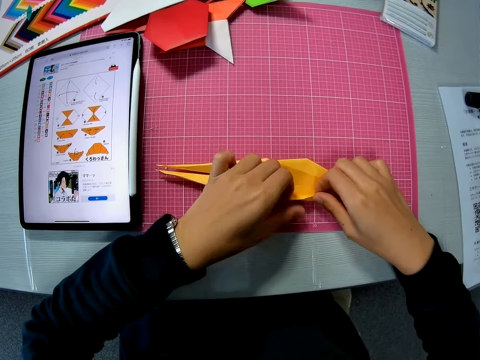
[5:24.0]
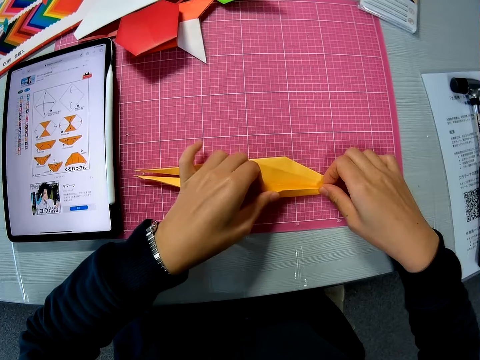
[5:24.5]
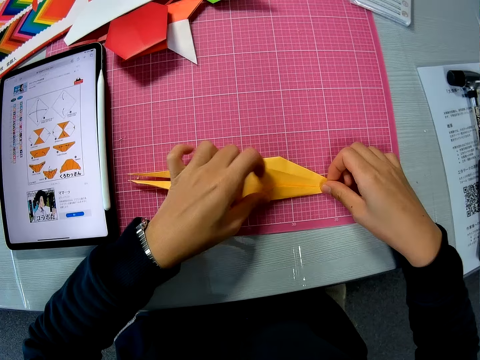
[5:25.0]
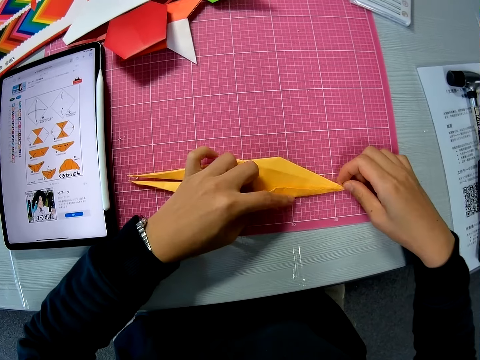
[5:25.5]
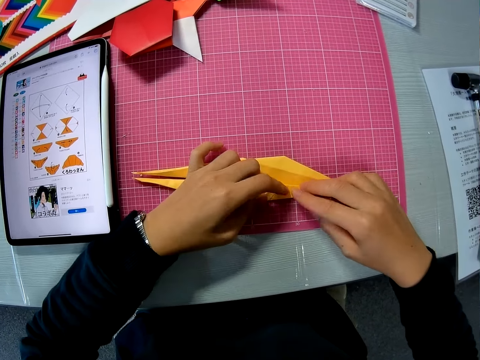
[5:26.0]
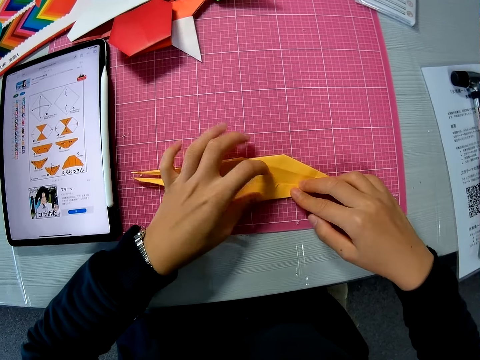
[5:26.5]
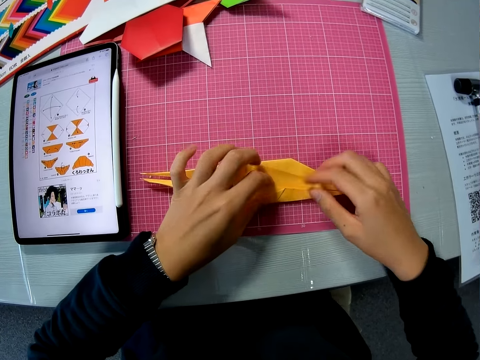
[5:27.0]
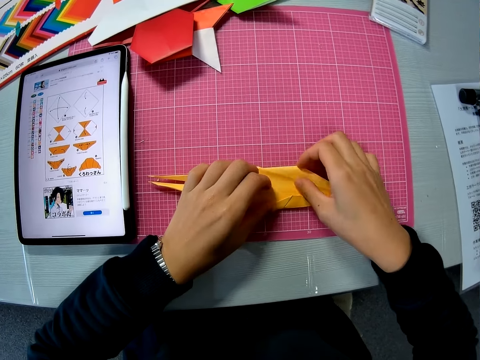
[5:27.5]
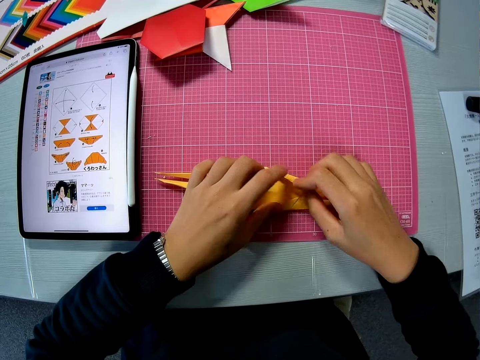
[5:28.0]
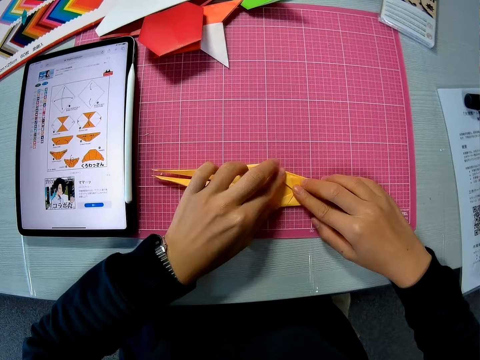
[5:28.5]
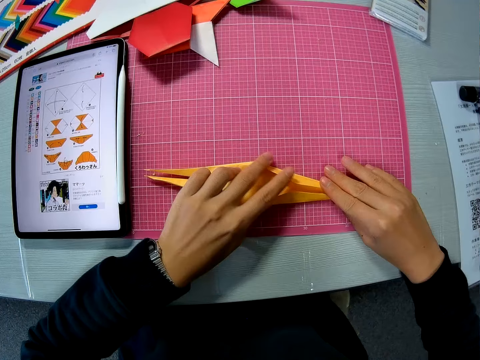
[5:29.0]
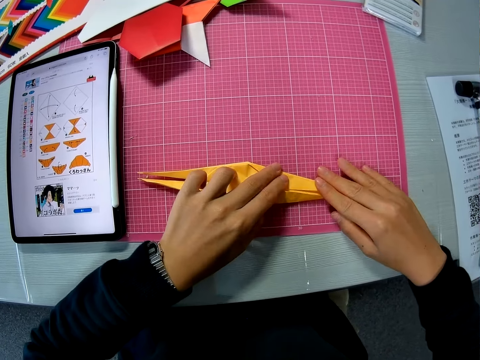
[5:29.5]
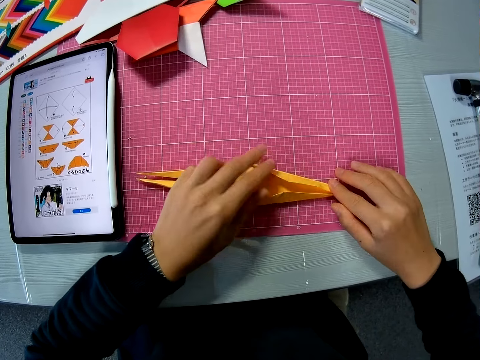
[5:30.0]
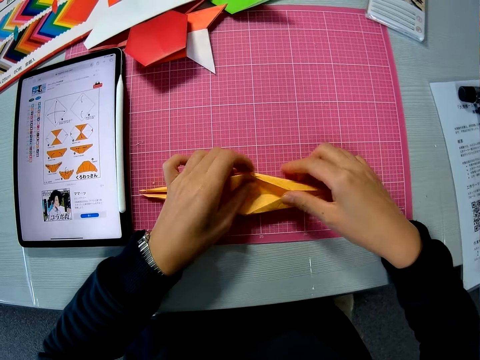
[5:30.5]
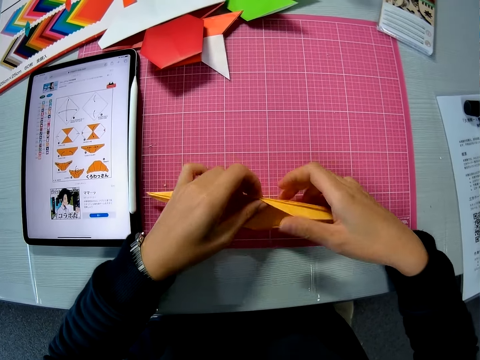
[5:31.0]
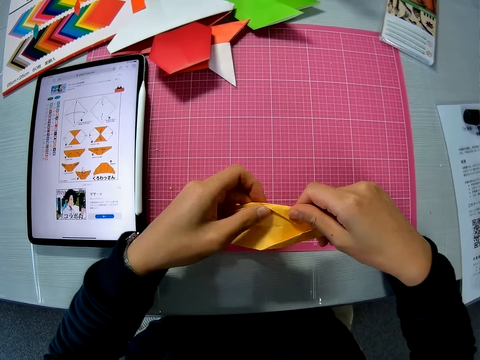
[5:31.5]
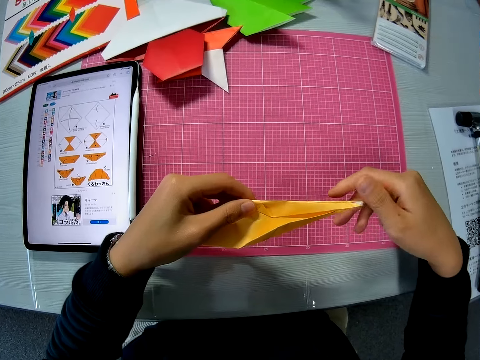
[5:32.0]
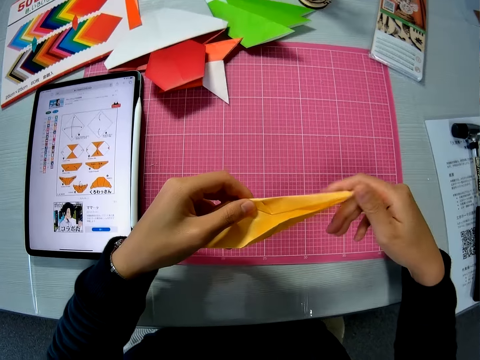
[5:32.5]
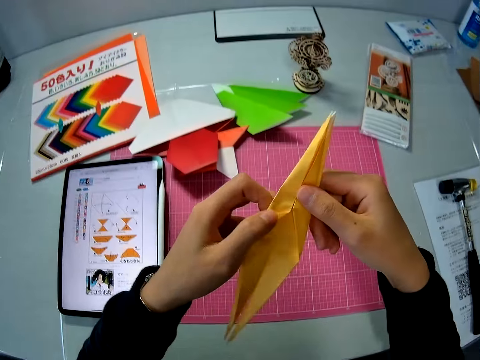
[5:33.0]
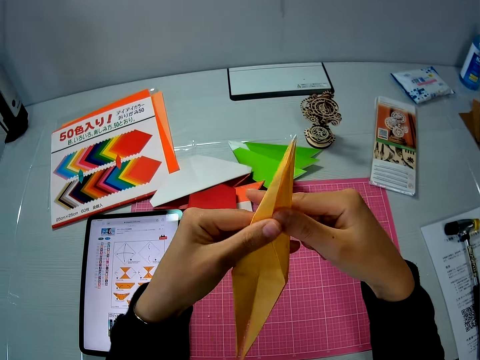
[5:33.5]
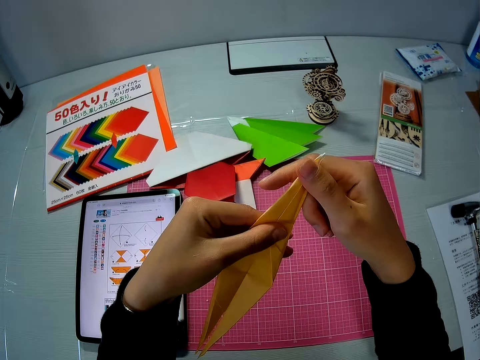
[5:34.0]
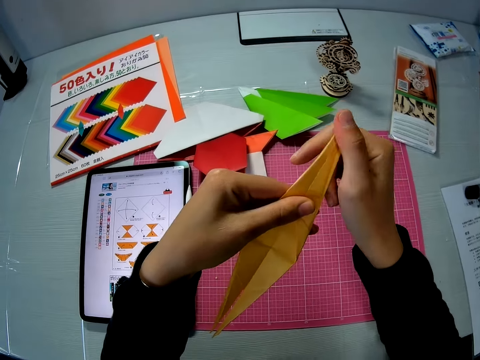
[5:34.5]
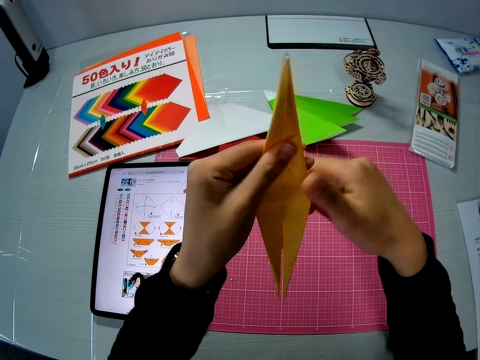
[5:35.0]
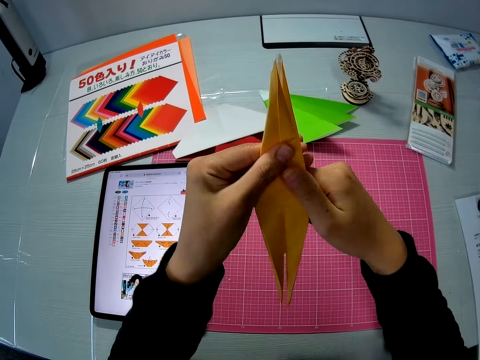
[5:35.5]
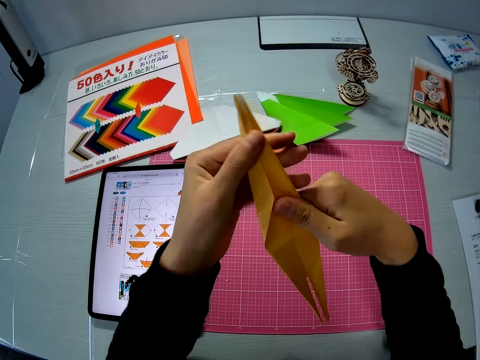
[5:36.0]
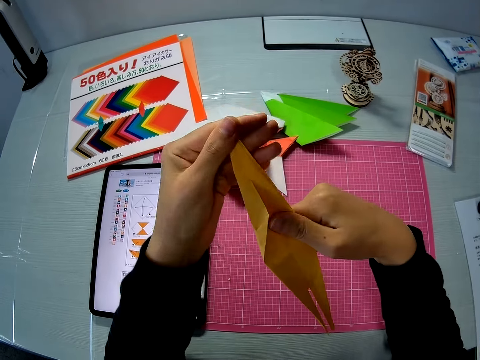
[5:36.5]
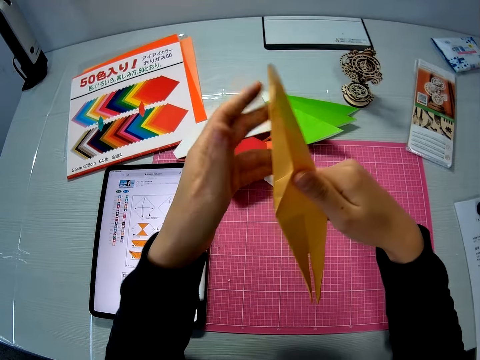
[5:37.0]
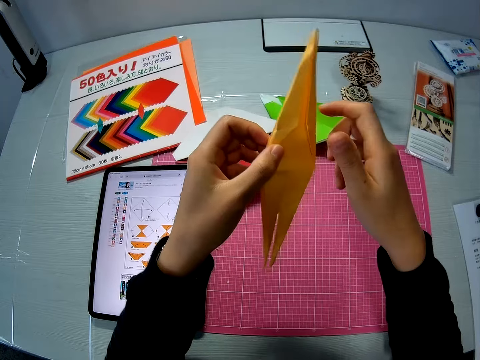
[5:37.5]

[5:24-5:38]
The camera wearer folds an origami. He presses the origami. He folds the origami. He presses the origami. He picks up the yellow paper craft on the table with his hands. He folds the yellow paper craft on the table with his hands. He presses the origami. He presses the origami repeatedly.

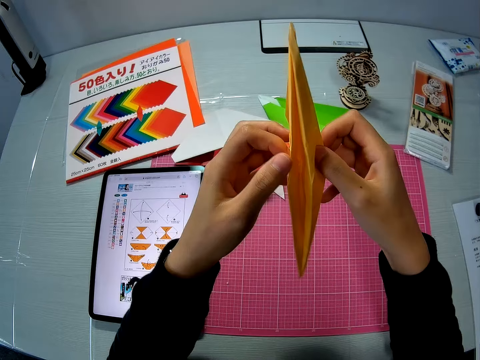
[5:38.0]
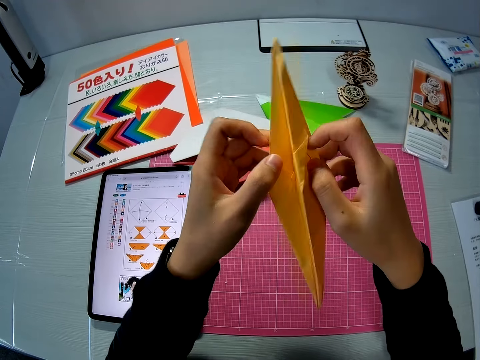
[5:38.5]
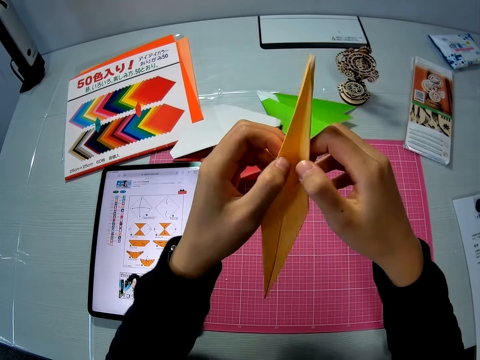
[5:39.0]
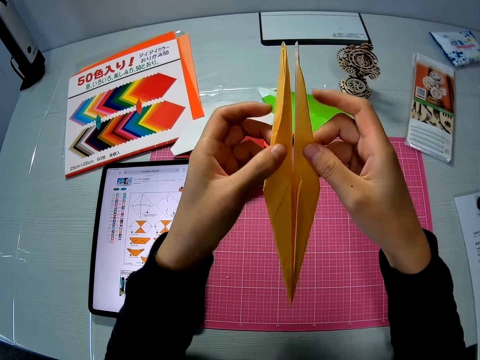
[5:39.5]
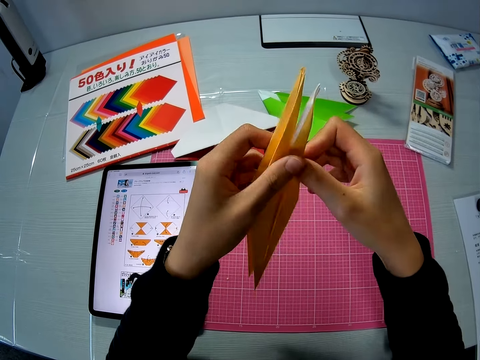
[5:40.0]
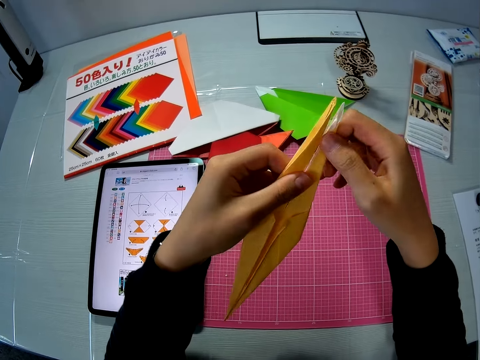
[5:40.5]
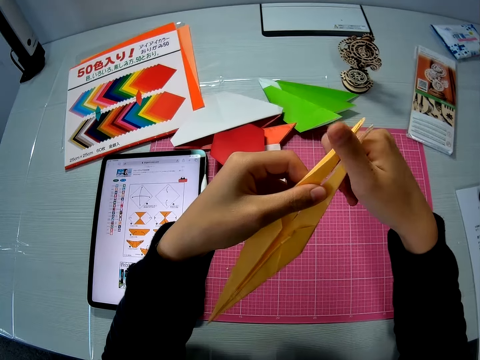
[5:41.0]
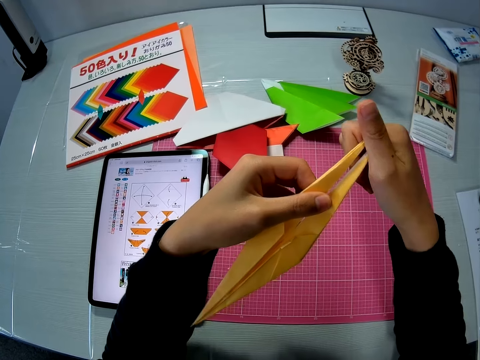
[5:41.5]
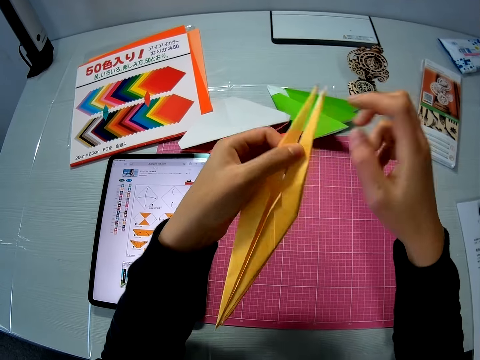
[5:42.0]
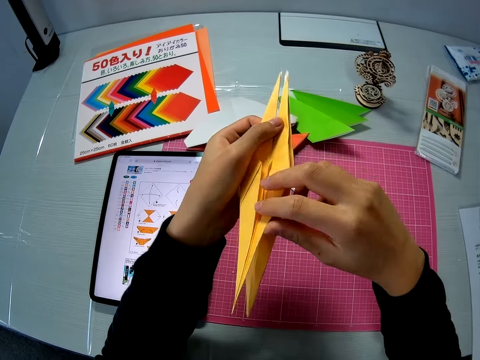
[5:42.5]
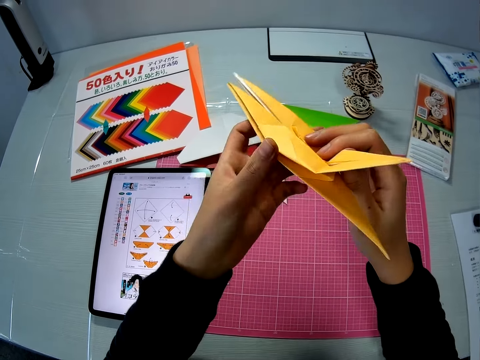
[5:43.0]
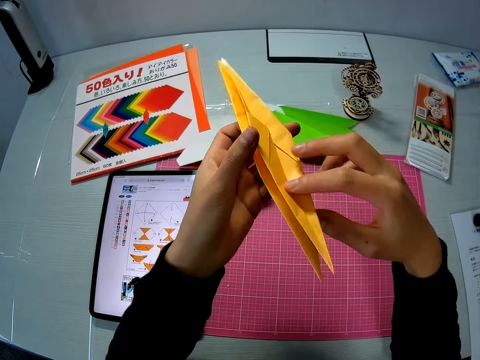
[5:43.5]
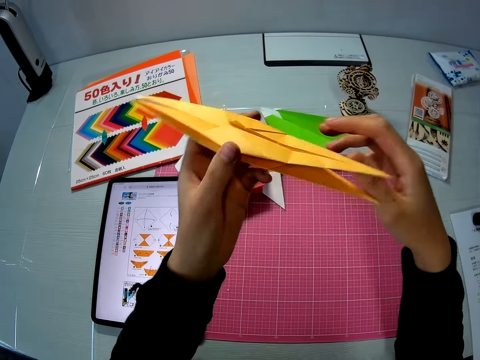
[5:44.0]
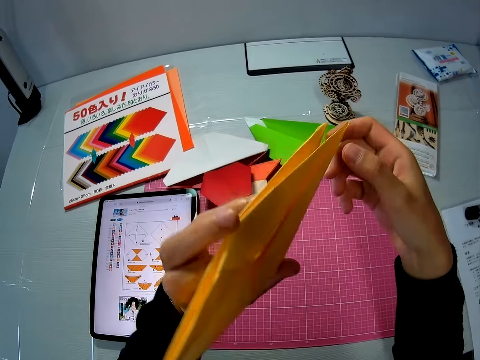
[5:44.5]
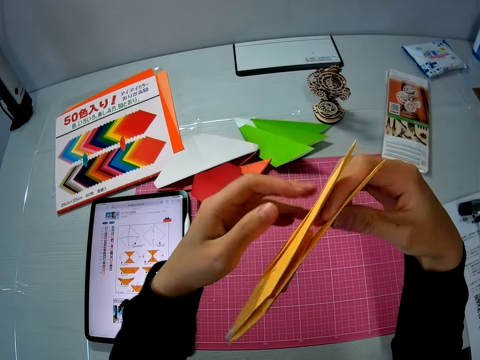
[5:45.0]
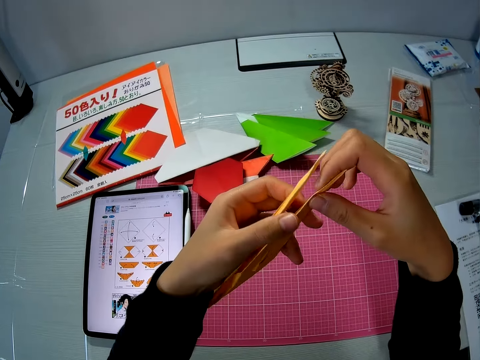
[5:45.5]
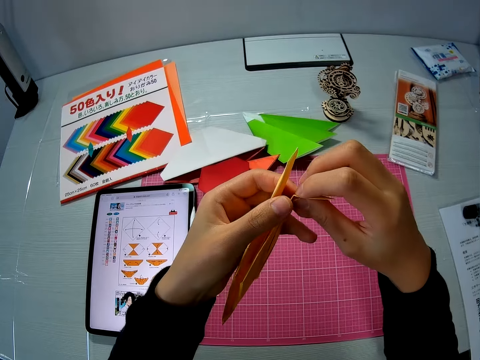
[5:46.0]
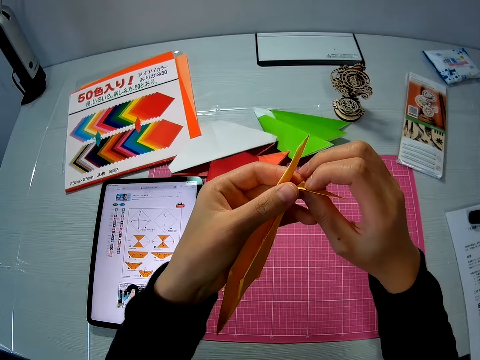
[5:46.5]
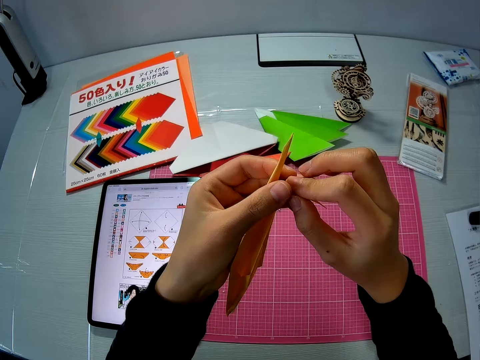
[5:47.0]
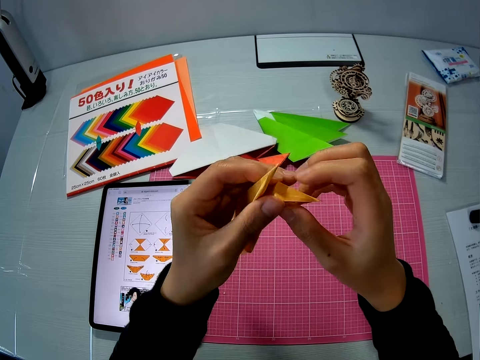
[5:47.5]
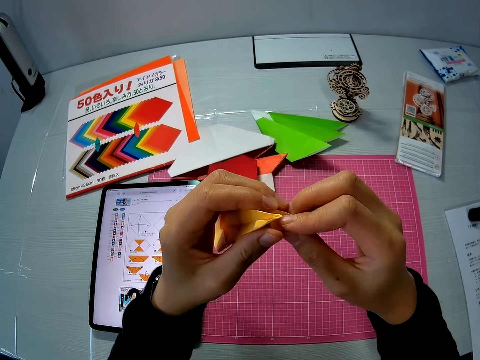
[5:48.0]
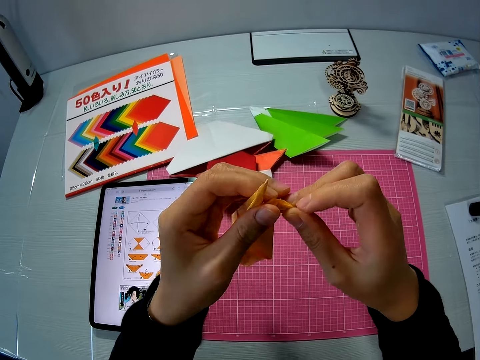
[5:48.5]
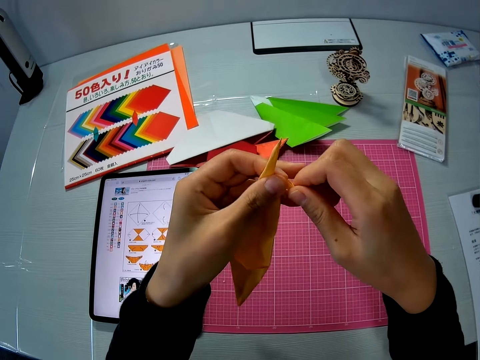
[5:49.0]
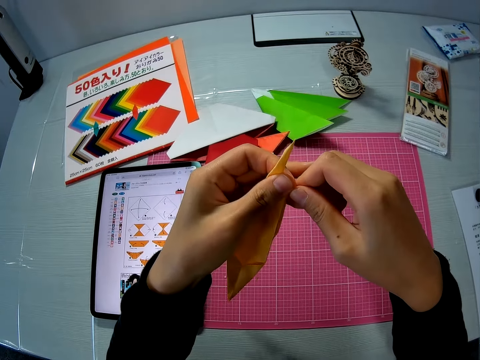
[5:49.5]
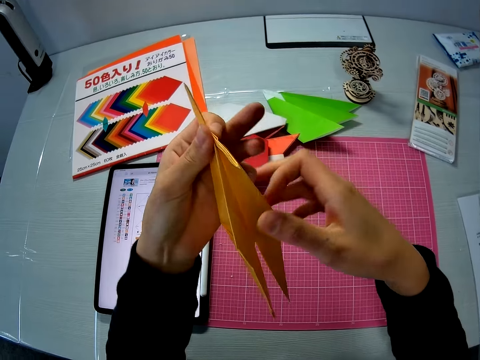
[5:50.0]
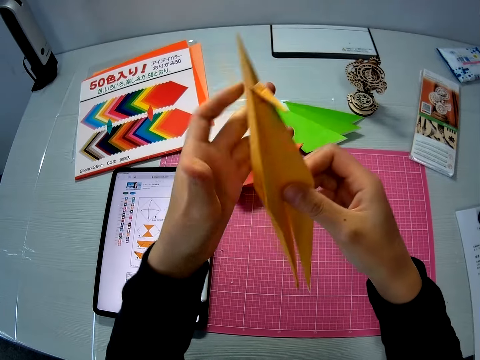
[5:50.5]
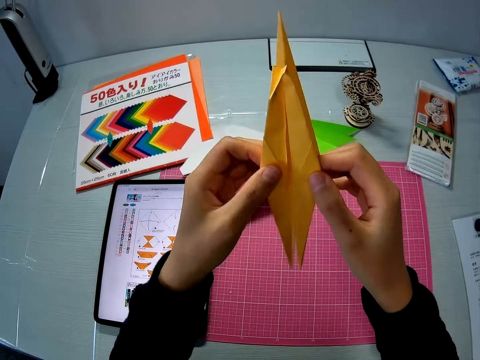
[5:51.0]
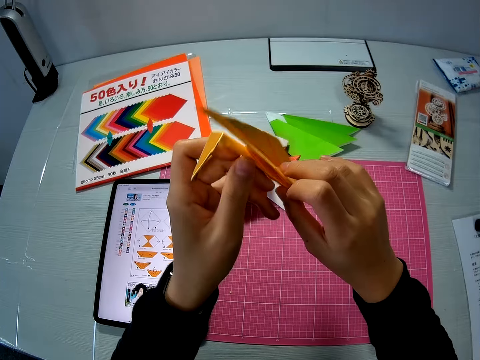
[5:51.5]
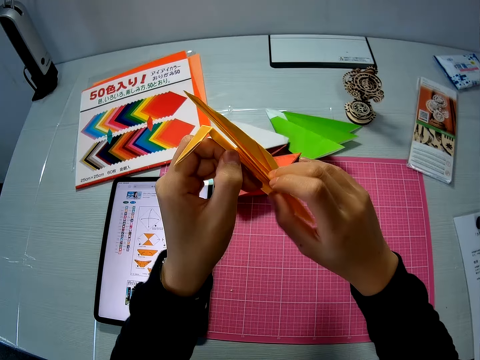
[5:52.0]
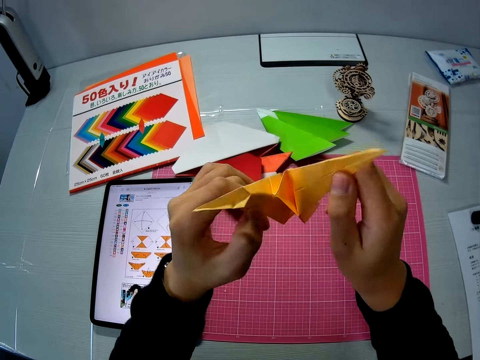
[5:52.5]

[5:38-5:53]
The camera wearer examines the yellow paper craft with his hands. He unfolds an origami. He presses the origami. He presses the origami repeatedly. He unfolds the origami. He turns the origami. He folds the yellow paper craft on the table with his hands. He folds the origami. He turns the origami.
